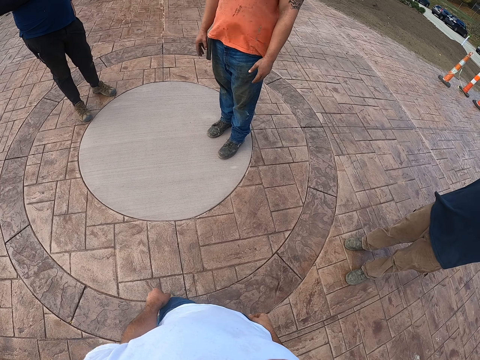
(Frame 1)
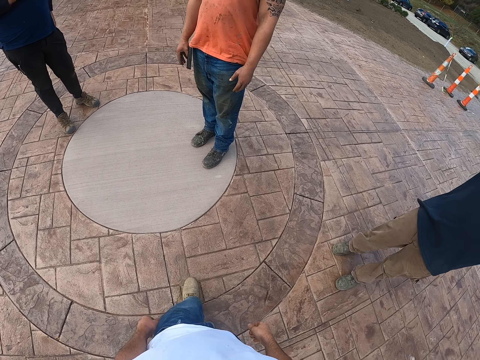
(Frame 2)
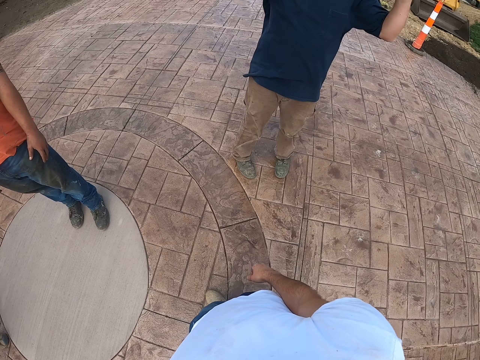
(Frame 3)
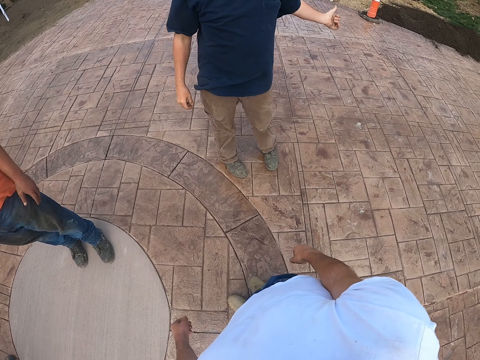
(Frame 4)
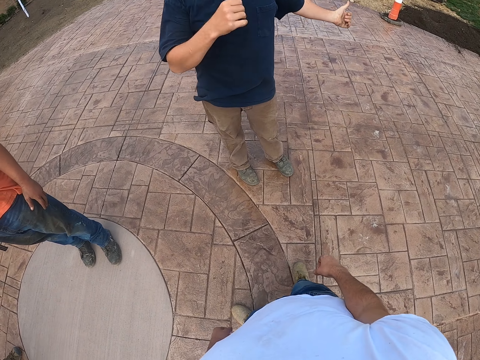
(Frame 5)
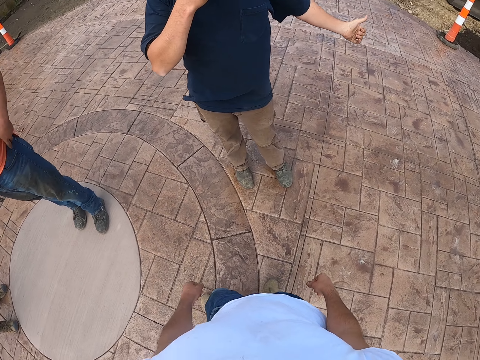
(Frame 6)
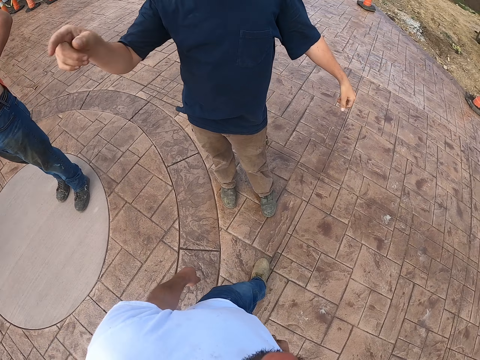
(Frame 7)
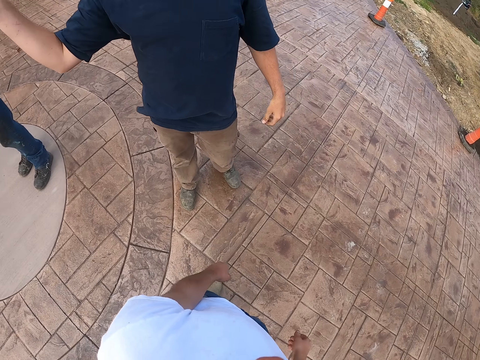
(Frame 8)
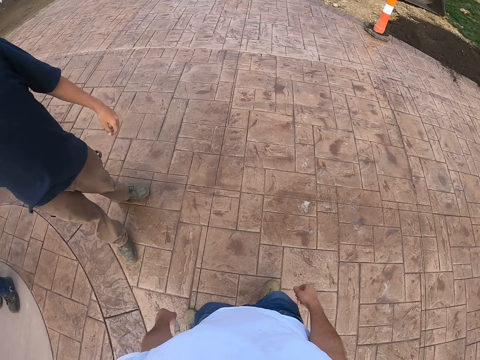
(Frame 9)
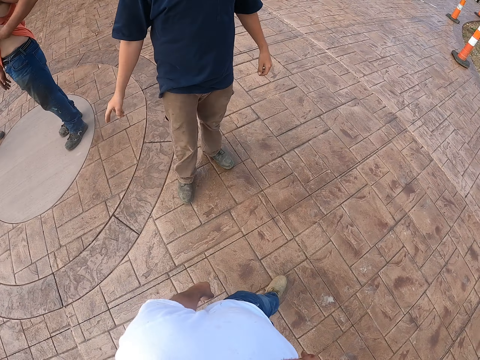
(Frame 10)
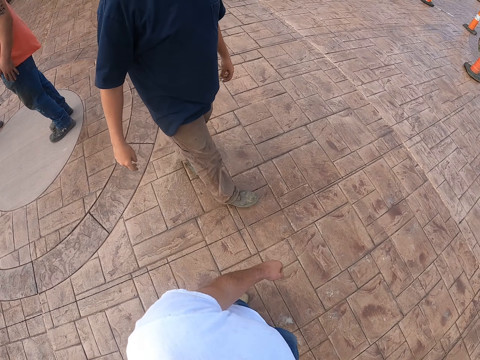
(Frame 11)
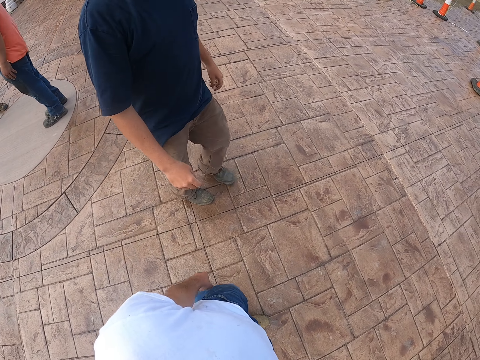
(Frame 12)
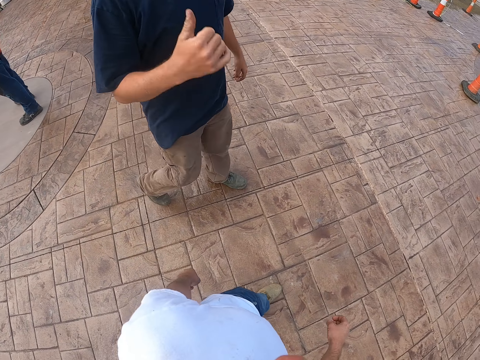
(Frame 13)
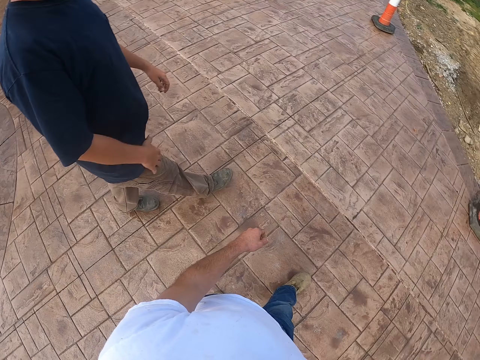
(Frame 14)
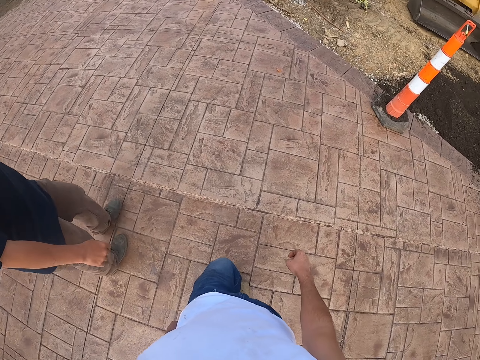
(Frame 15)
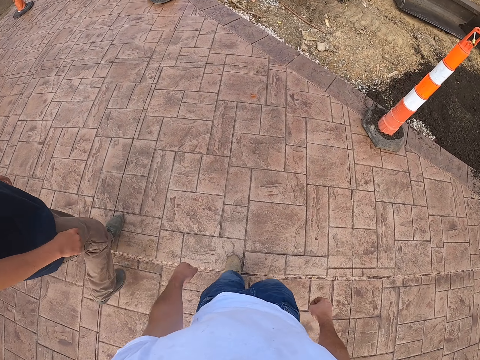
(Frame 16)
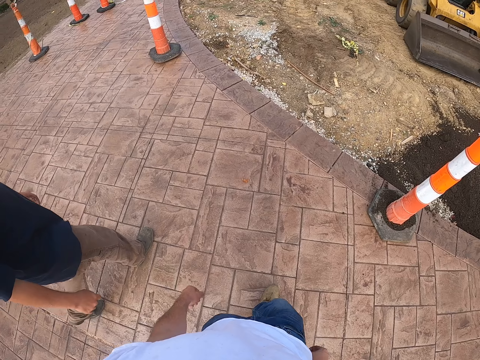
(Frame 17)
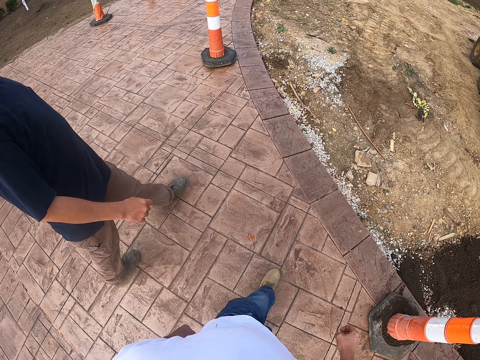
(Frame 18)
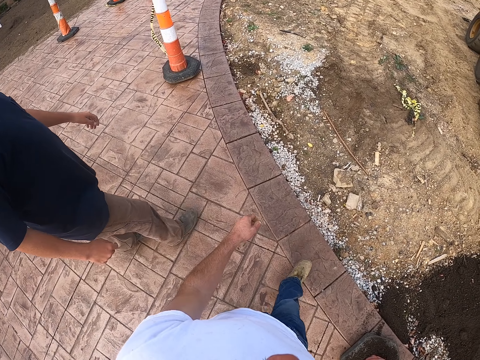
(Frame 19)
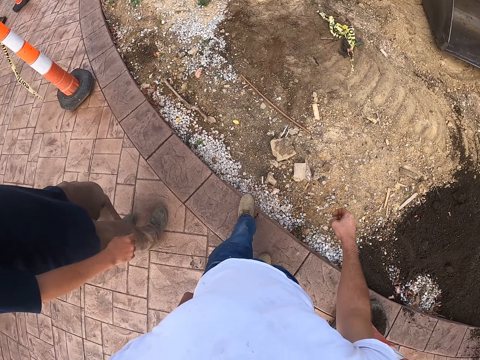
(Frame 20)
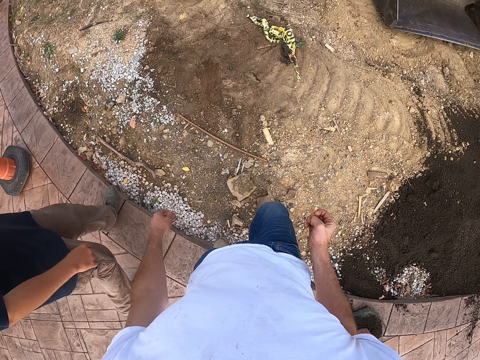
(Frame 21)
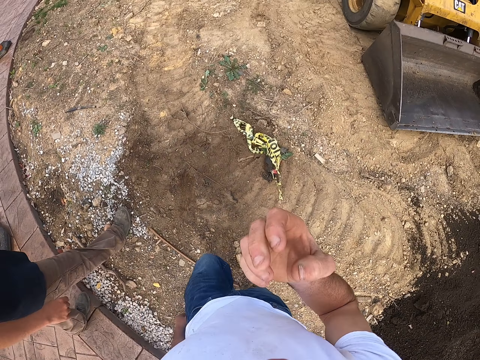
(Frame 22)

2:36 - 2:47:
A man talks to the camera wearer. The camera wearer interacts with the man. They walk with the man.

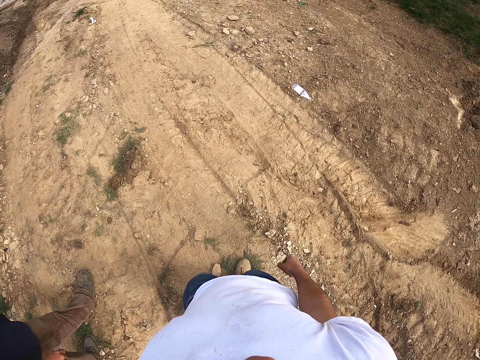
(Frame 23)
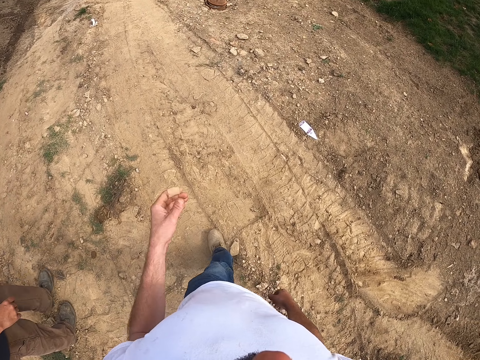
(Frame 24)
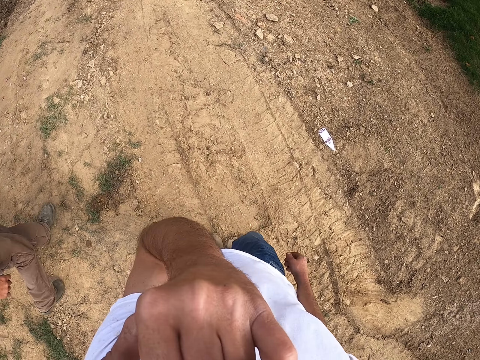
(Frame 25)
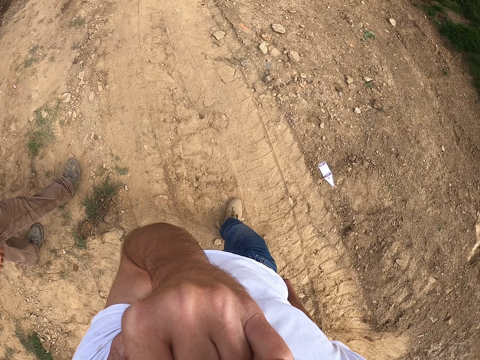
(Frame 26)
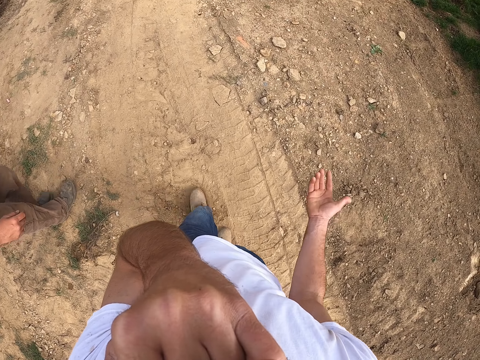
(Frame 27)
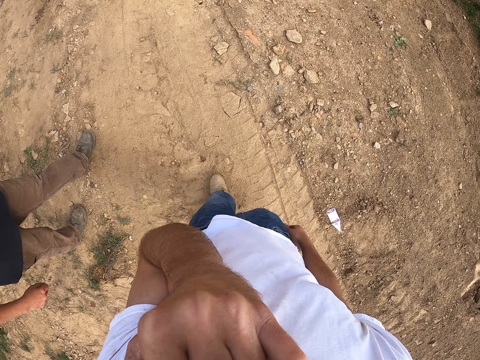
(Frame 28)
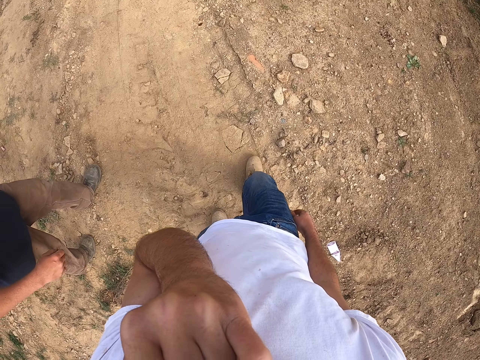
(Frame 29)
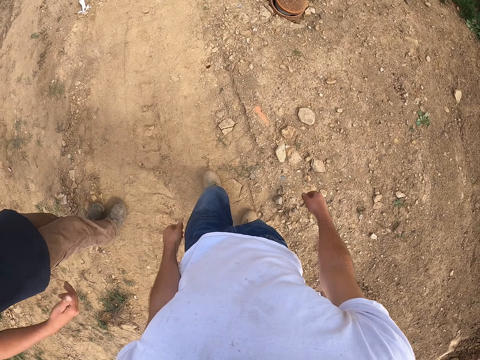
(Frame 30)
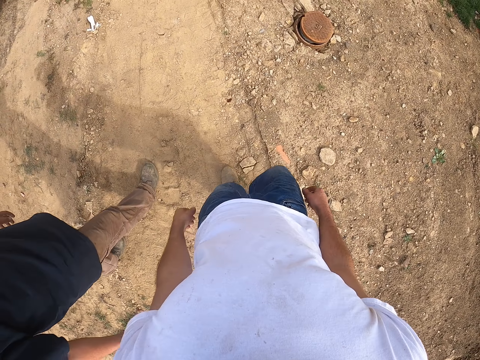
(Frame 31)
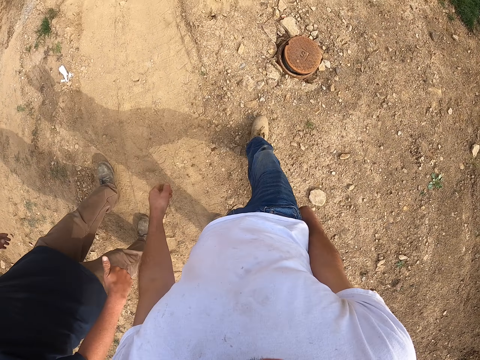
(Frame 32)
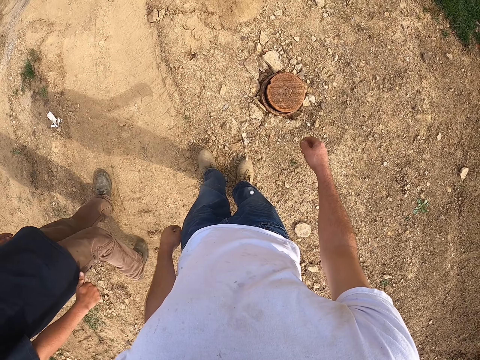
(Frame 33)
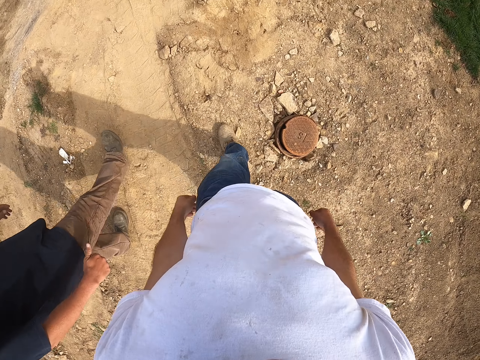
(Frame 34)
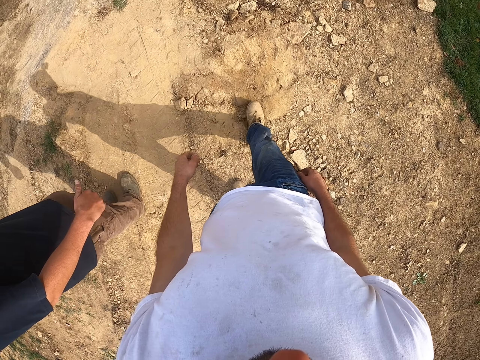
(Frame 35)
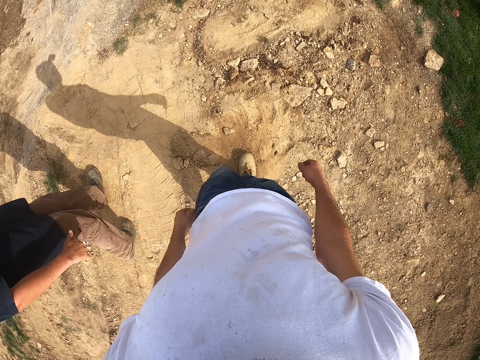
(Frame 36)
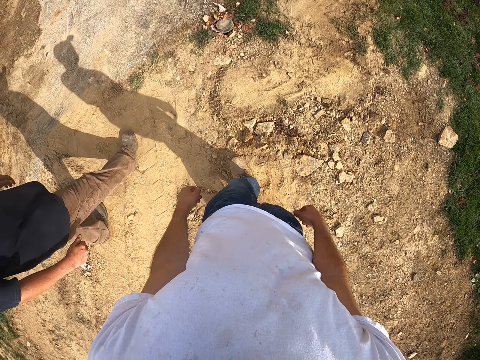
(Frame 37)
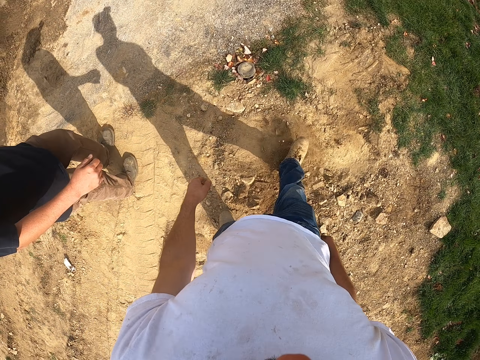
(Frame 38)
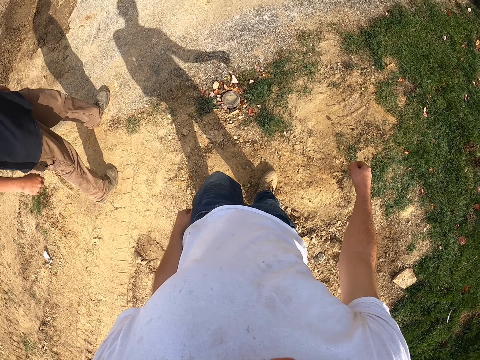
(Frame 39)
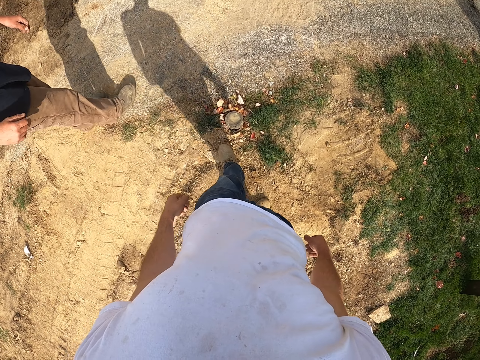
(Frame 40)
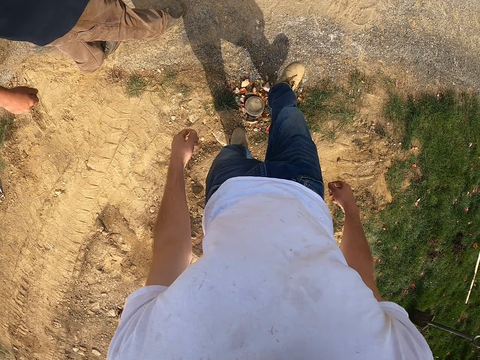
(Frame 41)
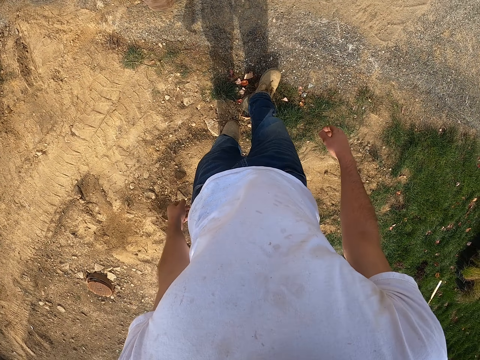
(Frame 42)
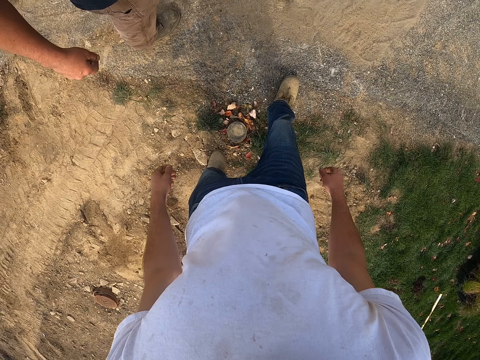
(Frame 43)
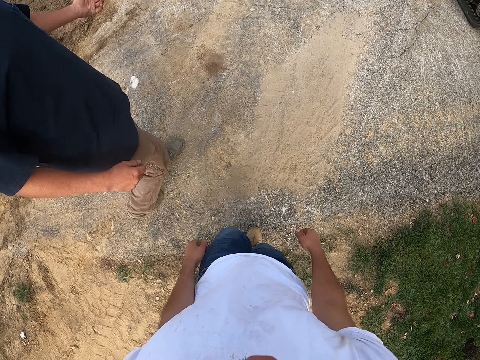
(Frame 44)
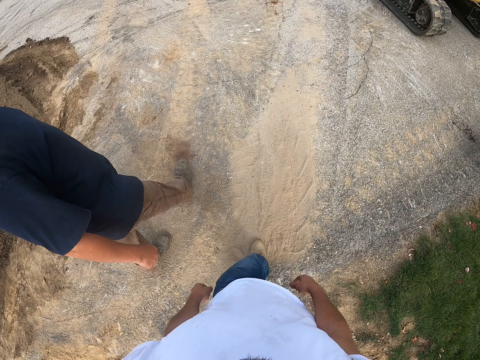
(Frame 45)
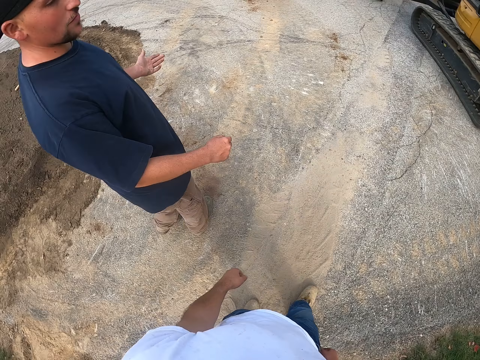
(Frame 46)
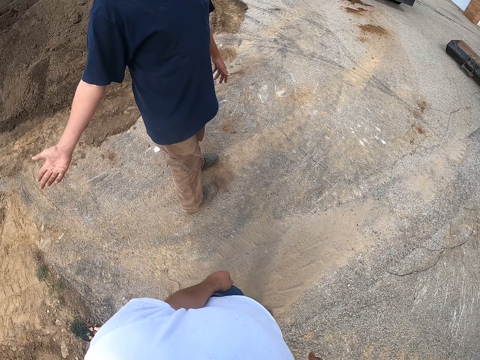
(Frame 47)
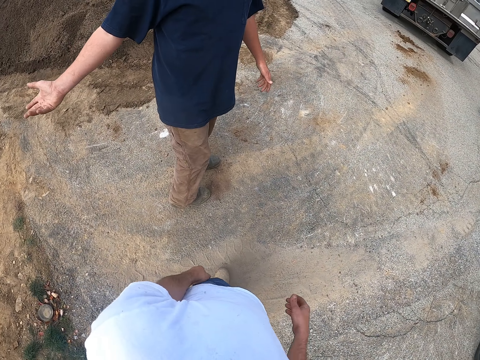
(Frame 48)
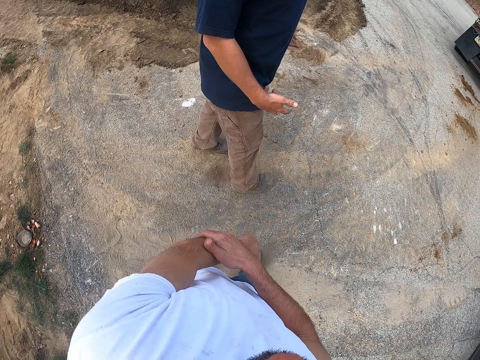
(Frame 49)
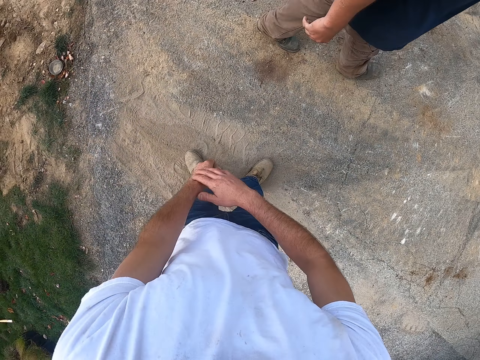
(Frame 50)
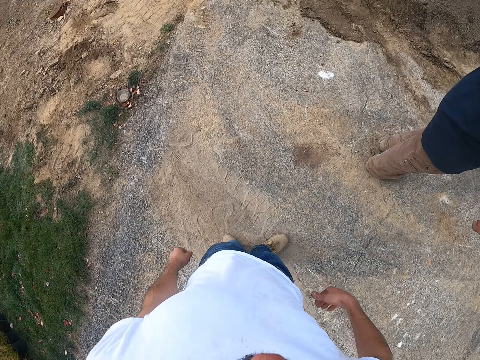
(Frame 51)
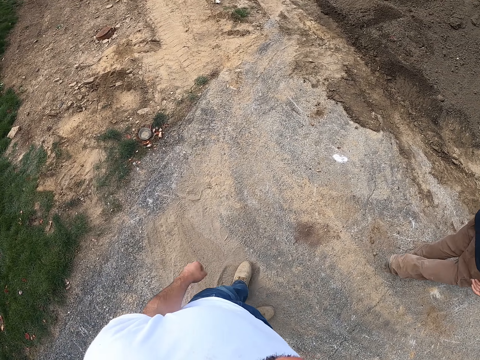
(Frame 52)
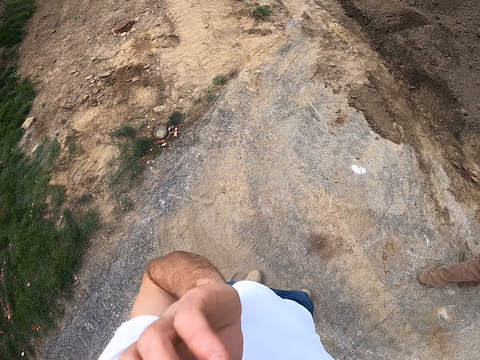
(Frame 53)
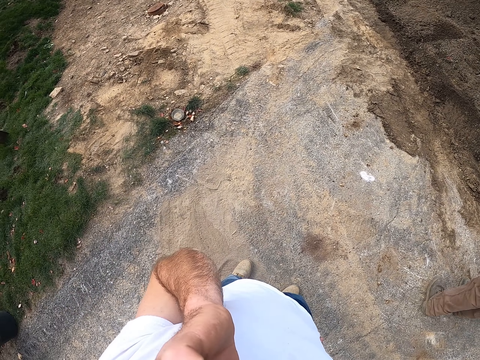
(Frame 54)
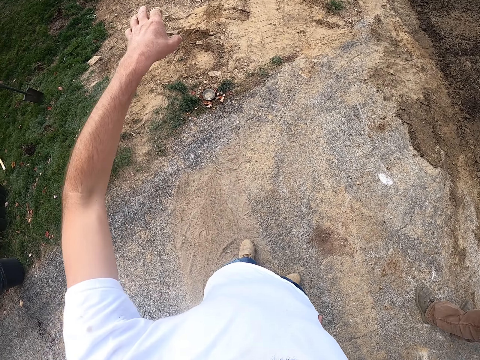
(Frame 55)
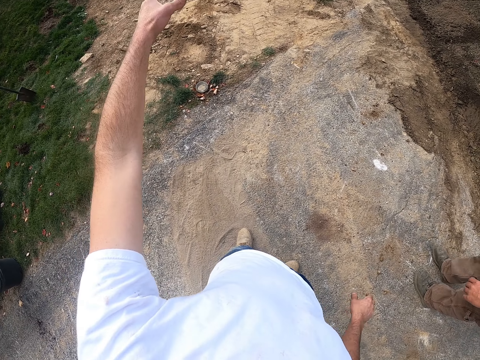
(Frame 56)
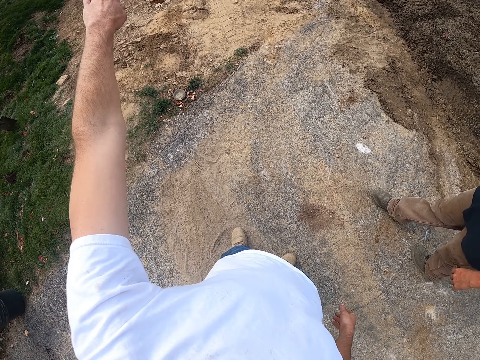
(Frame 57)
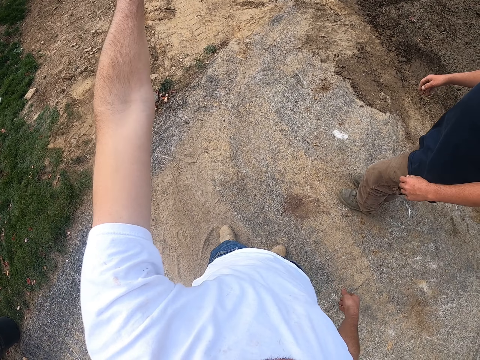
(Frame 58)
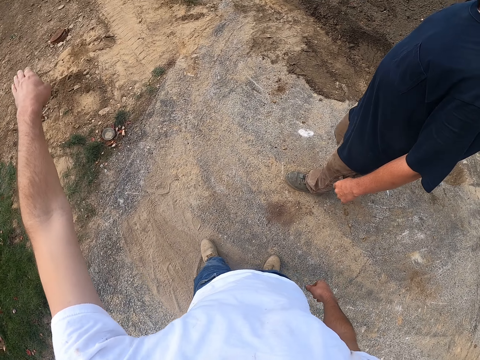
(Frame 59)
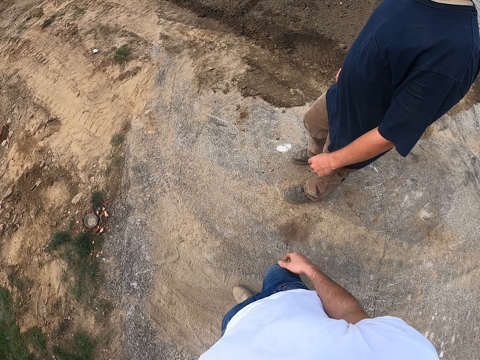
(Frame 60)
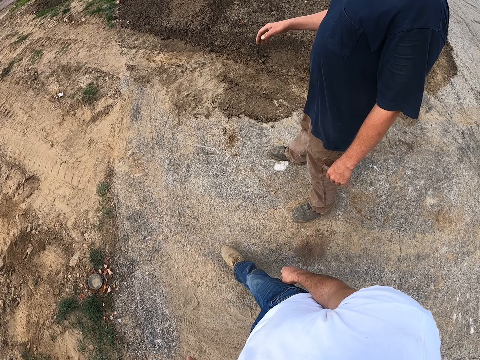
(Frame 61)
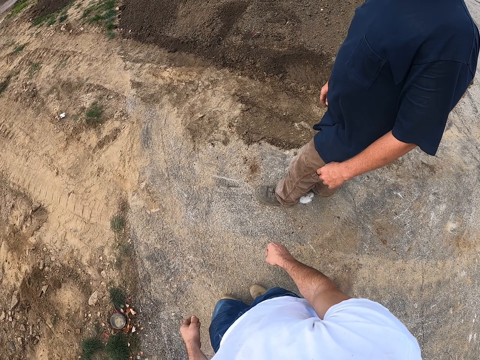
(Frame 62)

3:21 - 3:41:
The camera wearer touches the nose. He touches his hand. He points.
